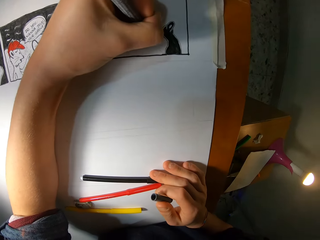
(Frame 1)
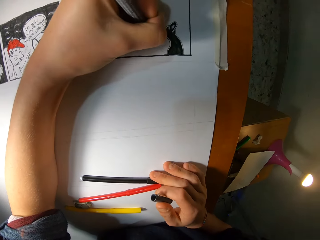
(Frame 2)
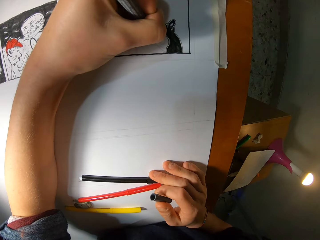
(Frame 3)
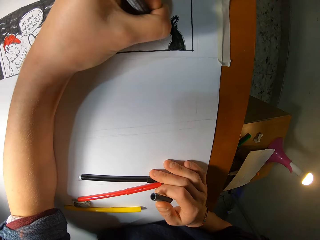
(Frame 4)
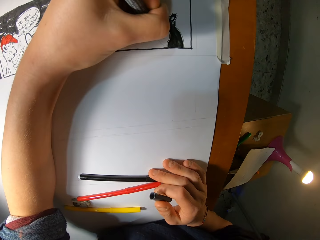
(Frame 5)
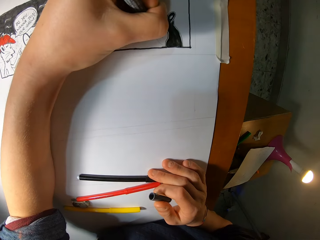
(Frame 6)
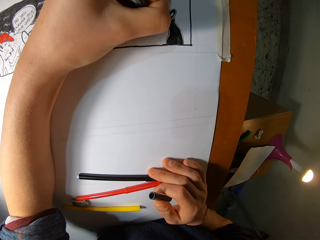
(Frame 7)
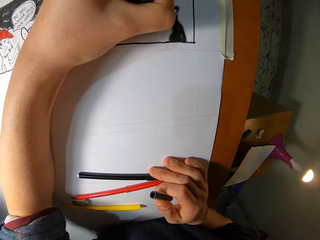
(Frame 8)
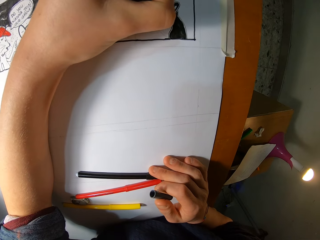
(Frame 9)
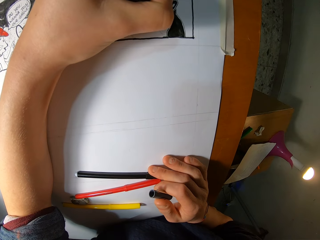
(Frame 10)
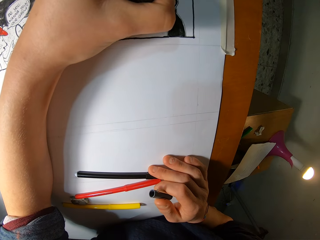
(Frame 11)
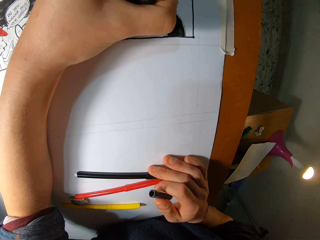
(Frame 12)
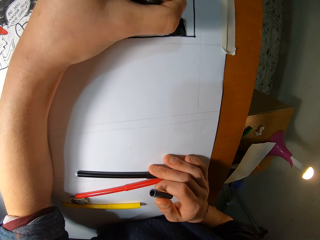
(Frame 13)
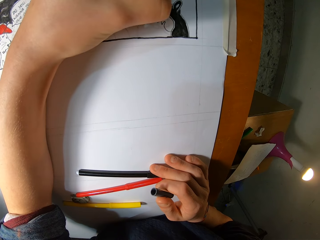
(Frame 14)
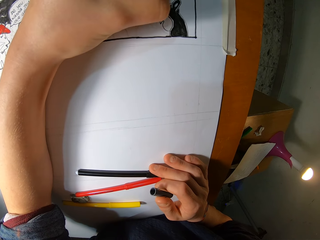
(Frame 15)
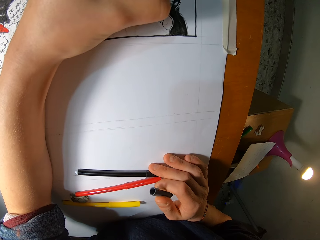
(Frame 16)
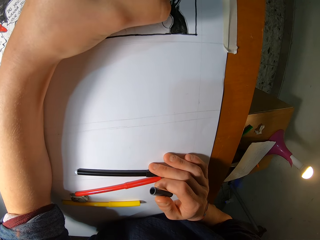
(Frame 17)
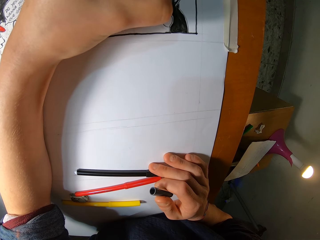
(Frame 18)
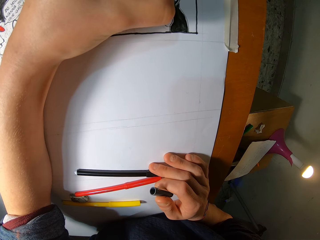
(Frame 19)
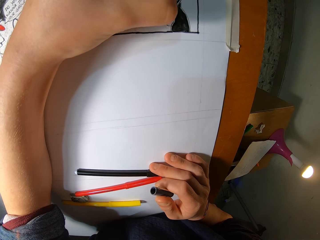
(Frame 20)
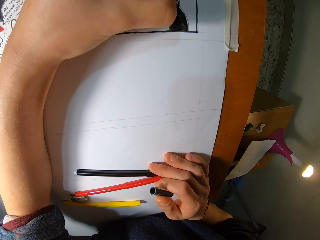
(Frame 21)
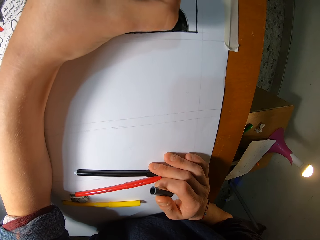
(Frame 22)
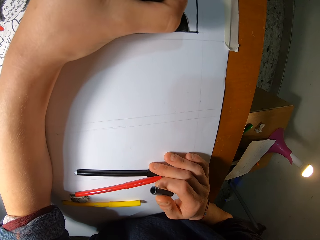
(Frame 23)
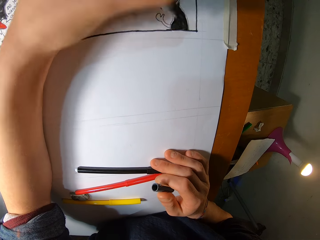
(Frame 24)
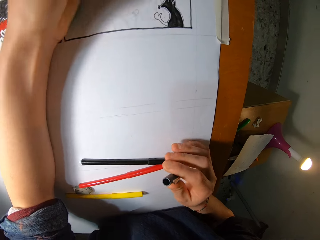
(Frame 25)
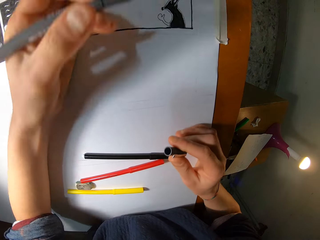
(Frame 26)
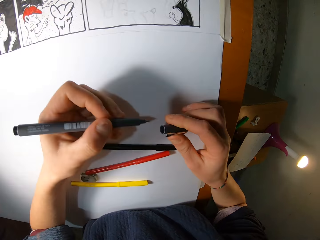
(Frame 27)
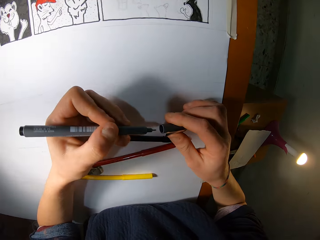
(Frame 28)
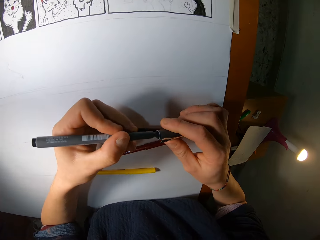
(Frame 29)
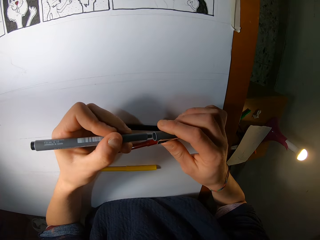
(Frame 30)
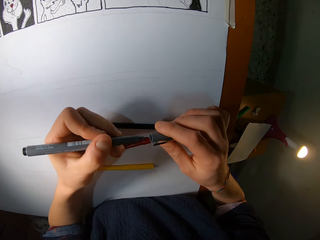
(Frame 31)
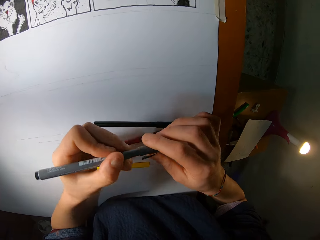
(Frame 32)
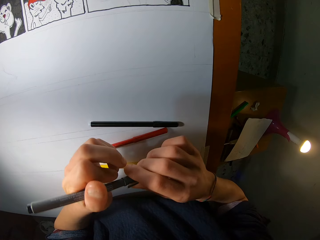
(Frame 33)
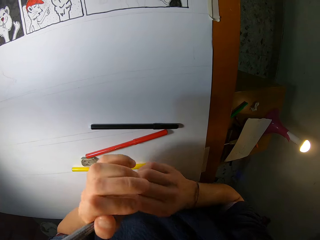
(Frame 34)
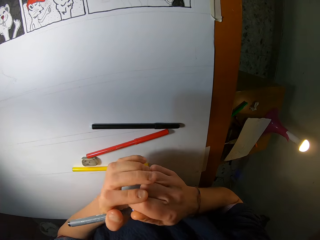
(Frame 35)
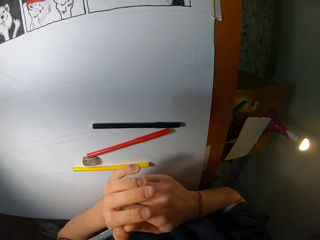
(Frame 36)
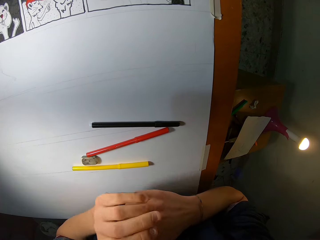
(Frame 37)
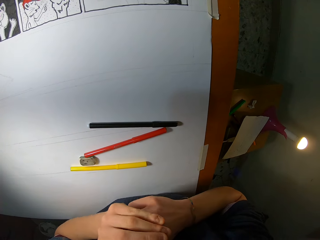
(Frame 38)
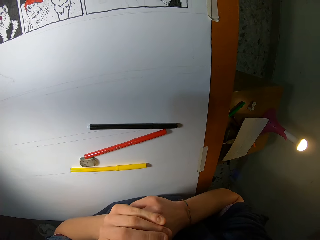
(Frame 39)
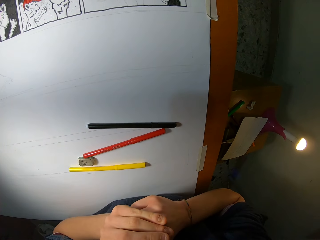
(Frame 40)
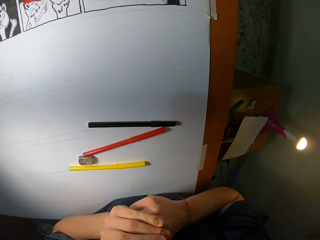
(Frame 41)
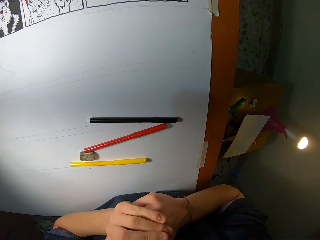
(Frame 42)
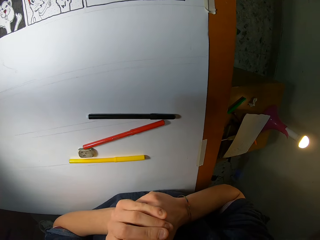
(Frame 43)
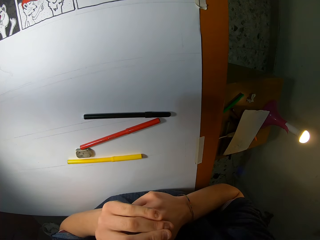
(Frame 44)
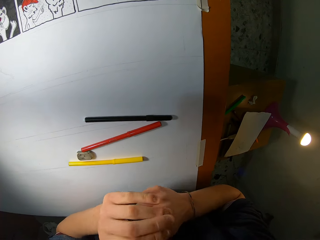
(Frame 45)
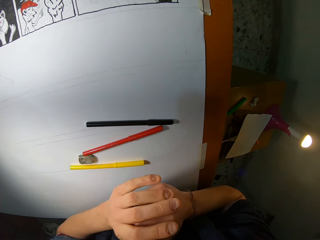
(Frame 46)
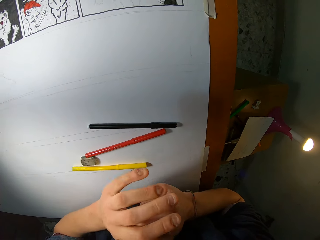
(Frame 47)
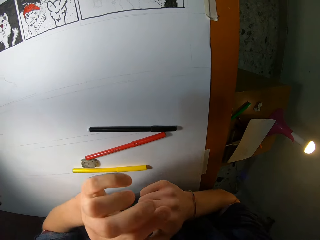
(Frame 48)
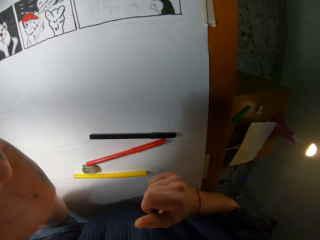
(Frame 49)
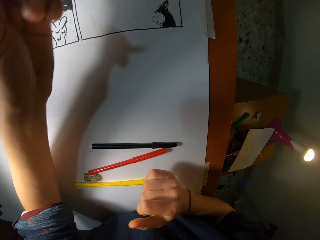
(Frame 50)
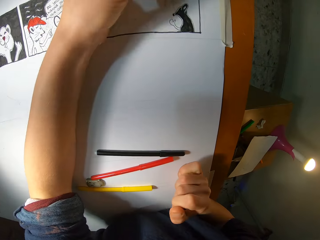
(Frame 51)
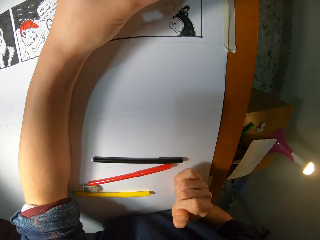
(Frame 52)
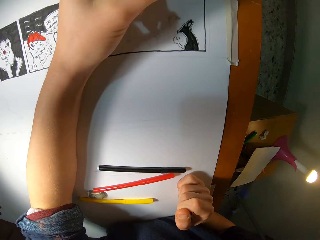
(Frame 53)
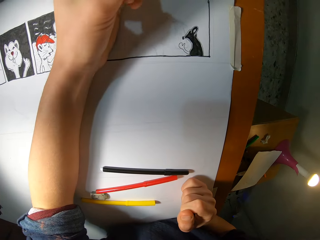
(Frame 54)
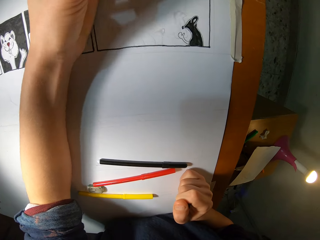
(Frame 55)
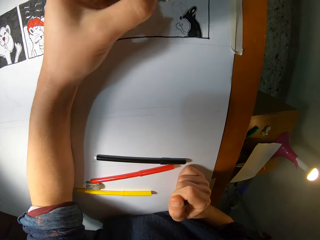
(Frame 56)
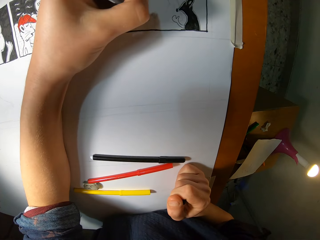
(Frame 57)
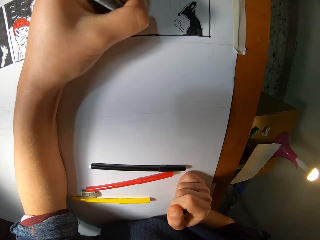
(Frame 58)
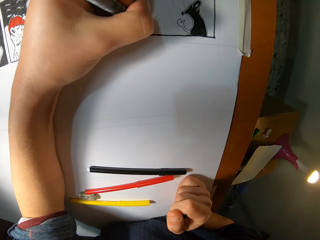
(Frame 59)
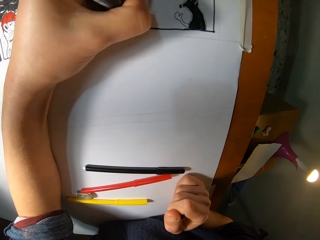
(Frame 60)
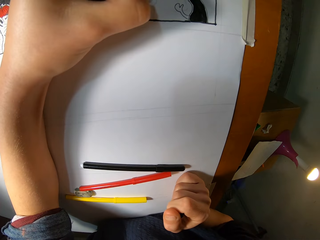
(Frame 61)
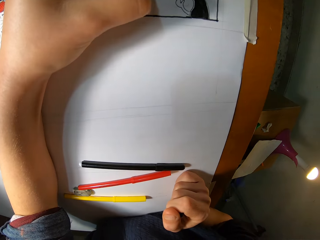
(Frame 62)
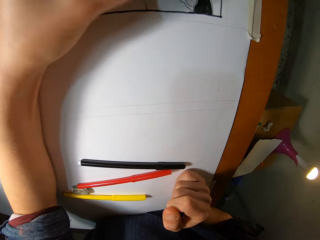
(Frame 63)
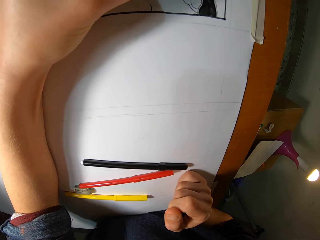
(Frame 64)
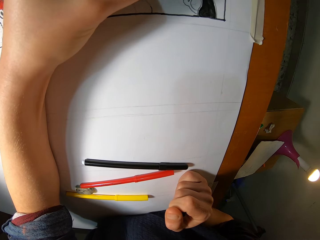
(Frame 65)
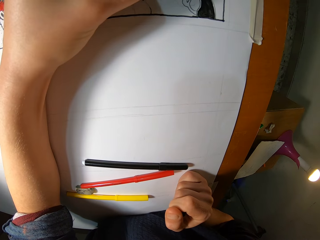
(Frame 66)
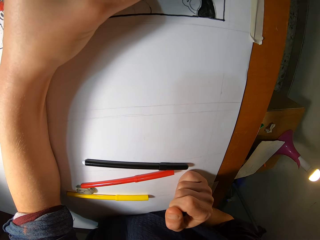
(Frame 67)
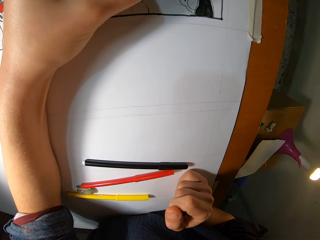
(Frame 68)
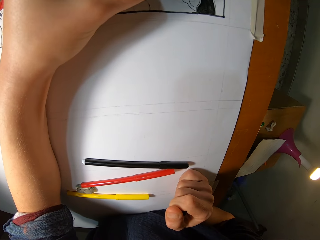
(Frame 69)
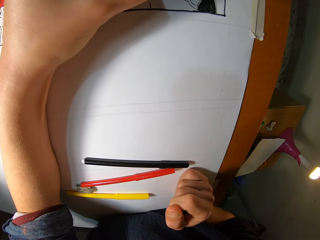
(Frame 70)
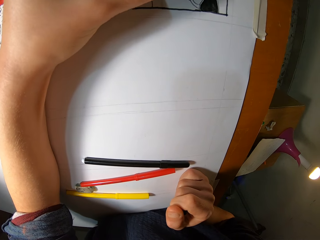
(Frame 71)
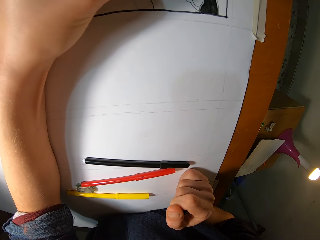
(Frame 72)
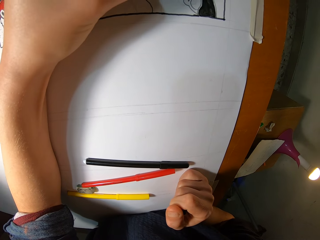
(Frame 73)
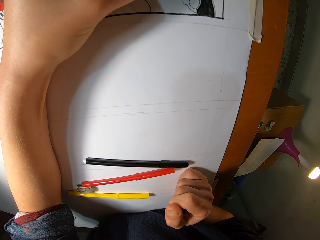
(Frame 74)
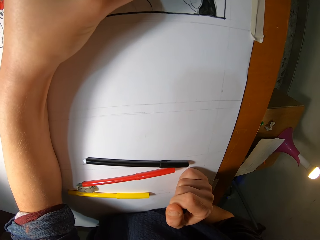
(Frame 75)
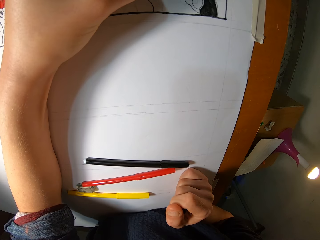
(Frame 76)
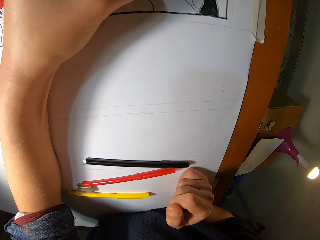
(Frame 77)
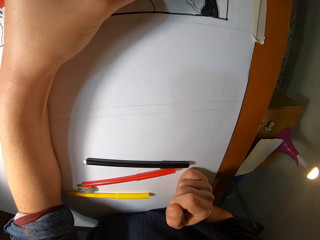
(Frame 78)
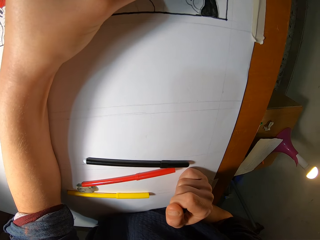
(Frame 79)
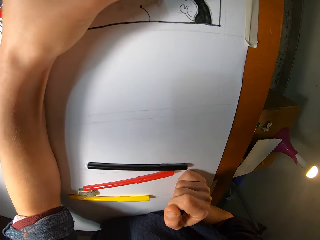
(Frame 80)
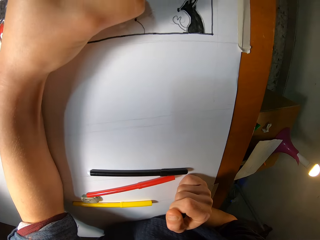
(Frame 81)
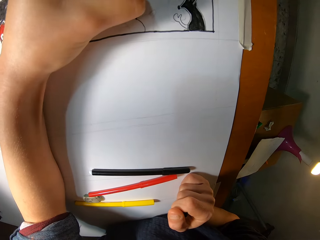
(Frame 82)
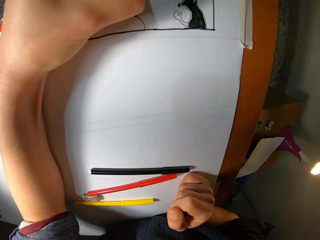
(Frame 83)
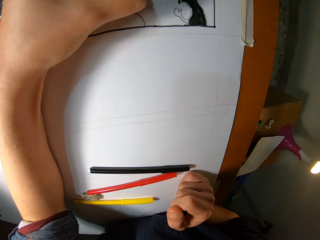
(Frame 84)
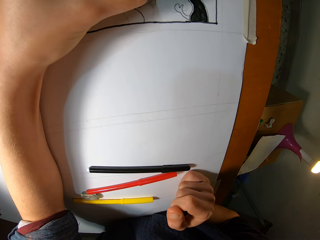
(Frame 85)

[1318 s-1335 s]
The camera wearer closes the grey marker with the marker cap with both hands. He opens the marker with both hands. He holds the pen or marker. He traces on the paper with the marker in his left hand.

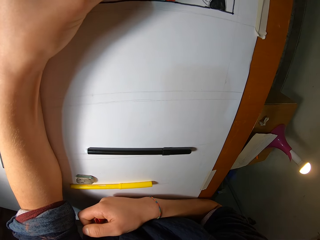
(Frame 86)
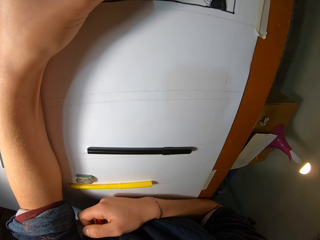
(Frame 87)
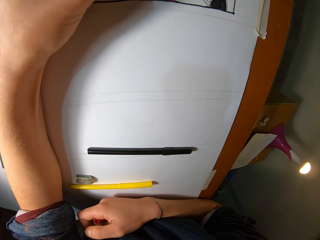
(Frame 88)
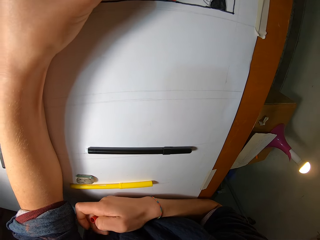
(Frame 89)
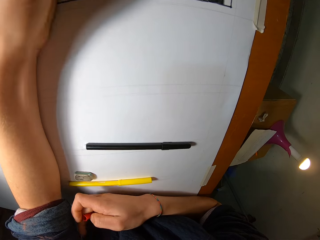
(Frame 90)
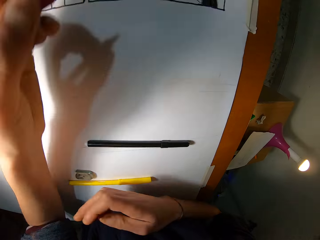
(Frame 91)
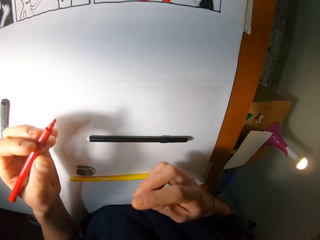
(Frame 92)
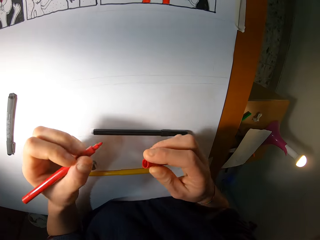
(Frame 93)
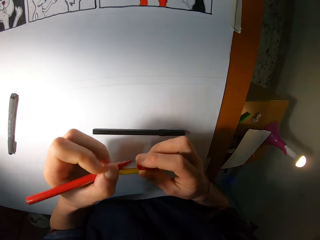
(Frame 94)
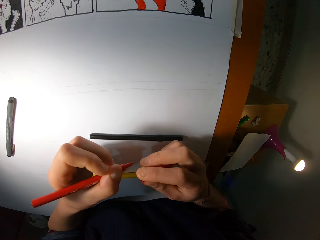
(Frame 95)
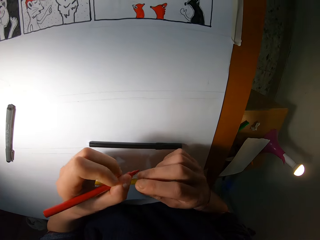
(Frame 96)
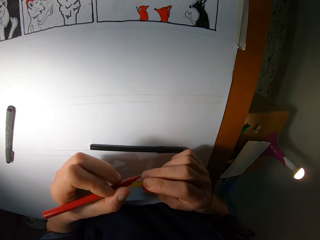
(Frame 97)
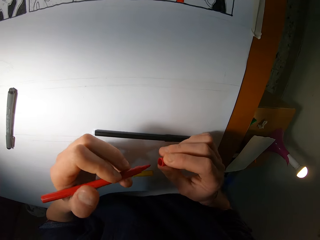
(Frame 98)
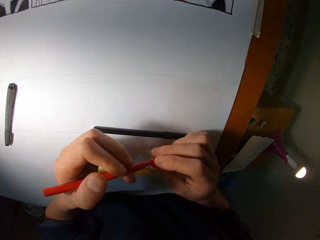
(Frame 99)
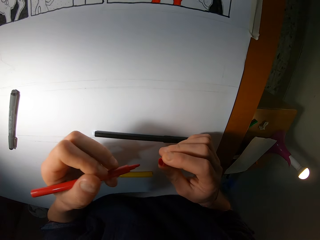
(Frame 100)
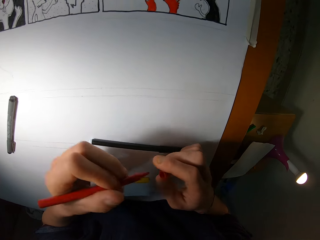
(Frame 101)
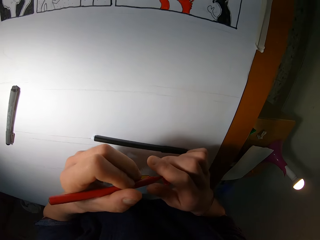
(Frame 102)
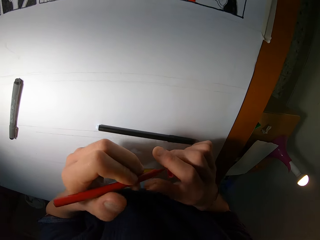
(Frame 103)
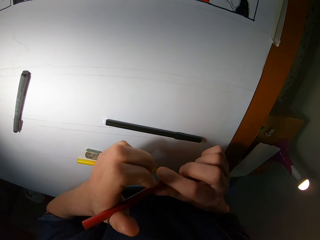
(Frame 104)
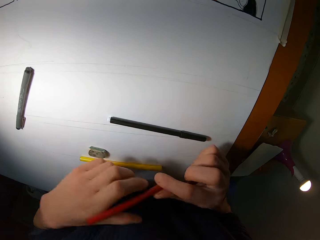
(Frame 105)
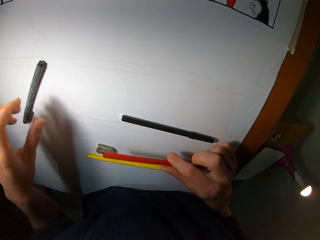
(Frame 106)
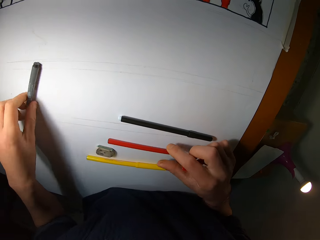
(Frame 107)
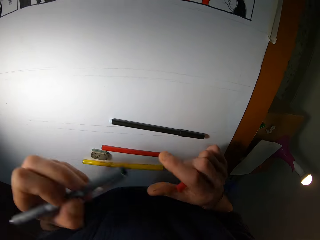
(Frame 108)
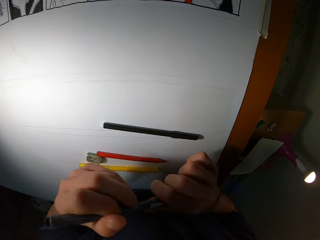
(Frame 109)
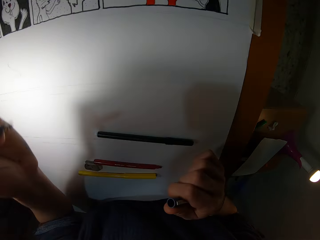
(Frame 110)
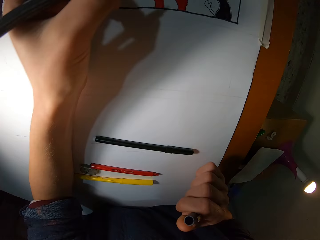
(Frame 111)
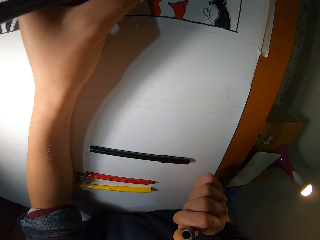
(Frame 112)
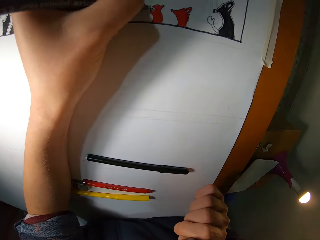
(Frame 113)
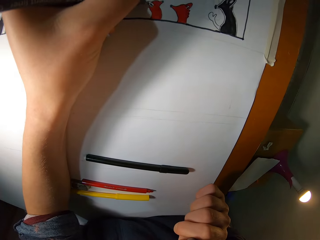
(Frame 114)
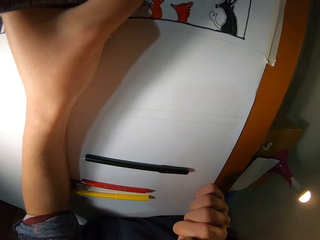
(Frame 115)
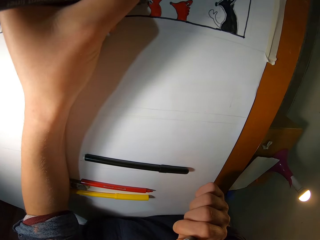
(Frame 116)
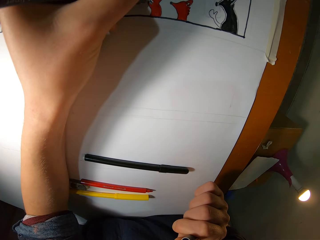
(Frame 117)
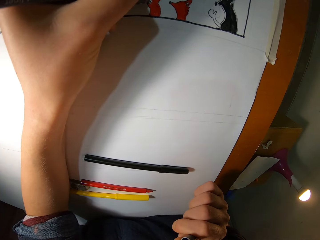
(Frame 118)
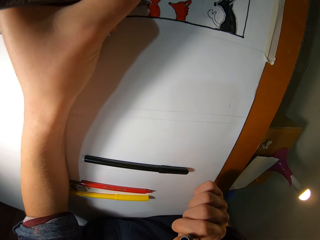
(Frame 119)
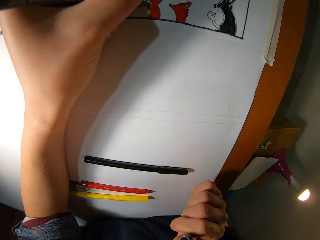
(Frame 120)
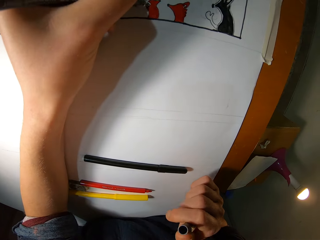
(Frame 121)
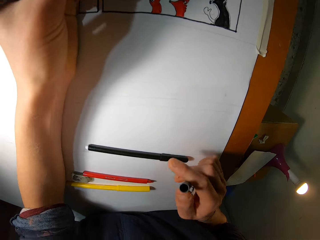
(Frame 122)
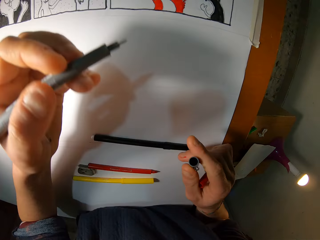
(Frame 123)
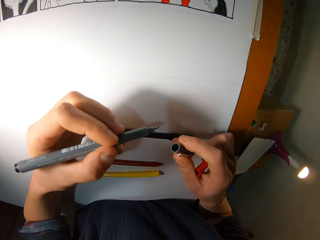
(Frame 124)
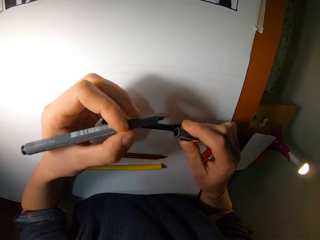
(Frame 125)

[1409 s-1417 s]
The camera wearer inserts a cover into the color marker with his right hand. He drops the color marker on a table with his right hand. He picks up the pigment liner on the table with his left hand. He opens the cover of the pigment liner with his right hand. He draws on the paper on the table with the pigment liner in his left hand.
